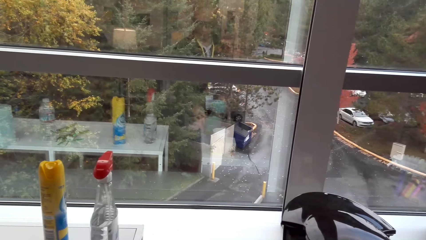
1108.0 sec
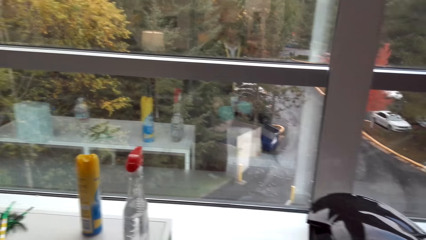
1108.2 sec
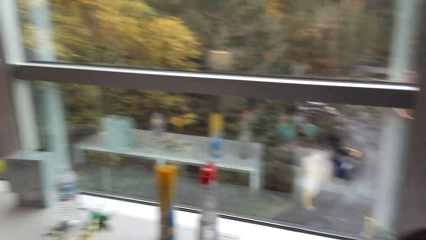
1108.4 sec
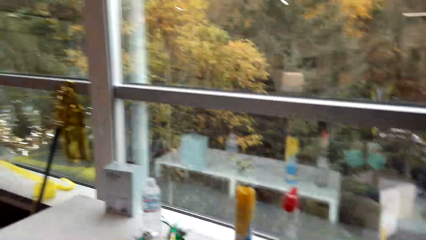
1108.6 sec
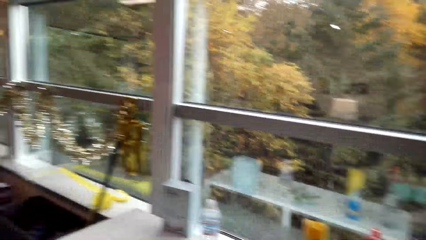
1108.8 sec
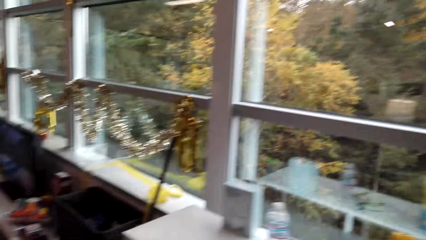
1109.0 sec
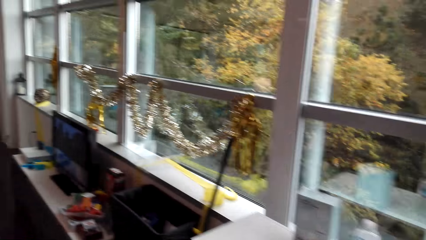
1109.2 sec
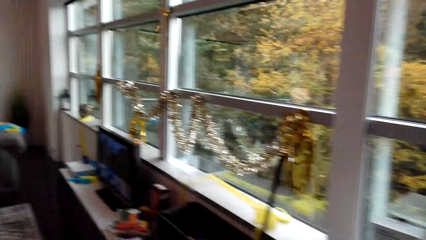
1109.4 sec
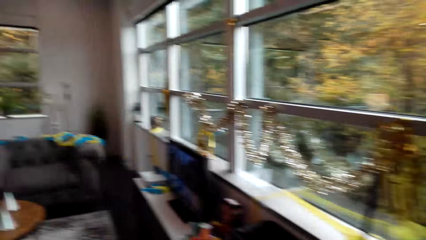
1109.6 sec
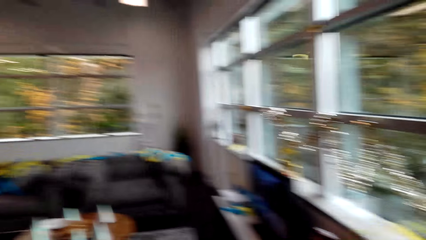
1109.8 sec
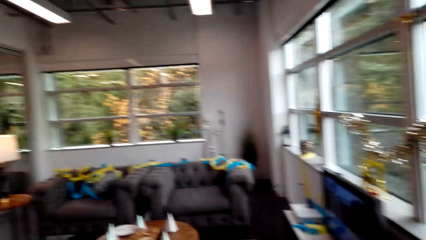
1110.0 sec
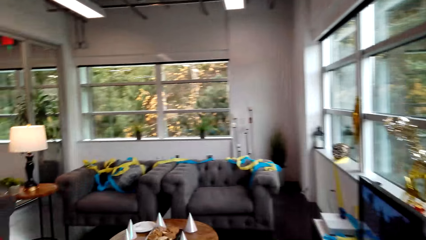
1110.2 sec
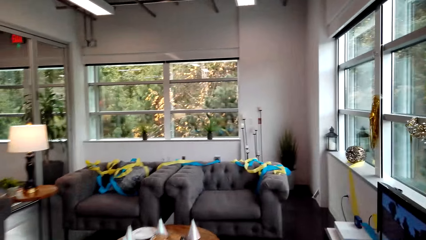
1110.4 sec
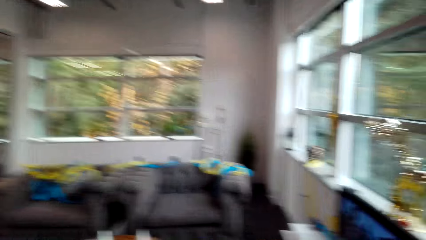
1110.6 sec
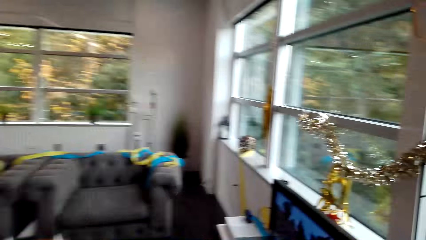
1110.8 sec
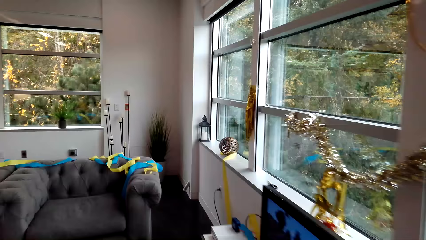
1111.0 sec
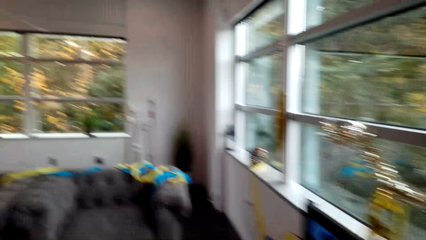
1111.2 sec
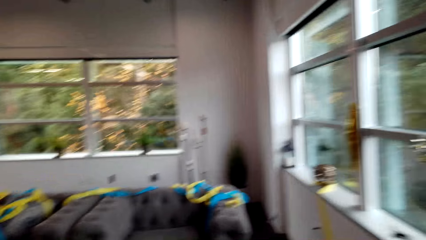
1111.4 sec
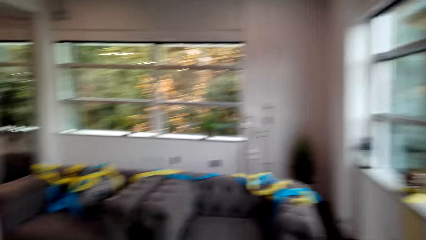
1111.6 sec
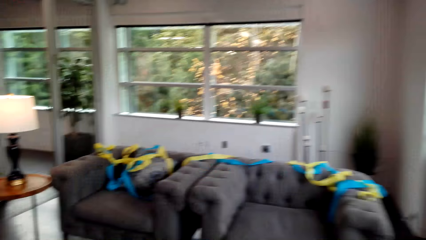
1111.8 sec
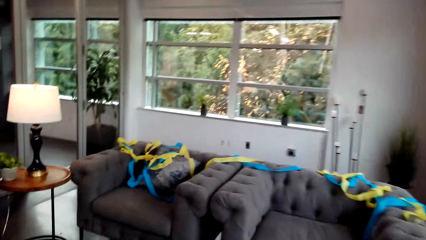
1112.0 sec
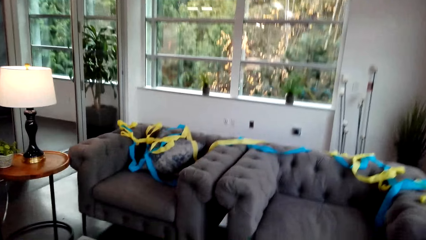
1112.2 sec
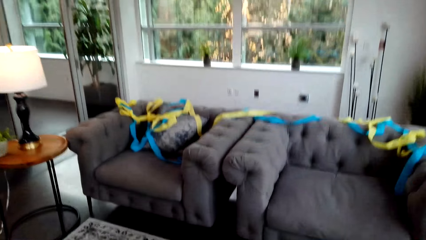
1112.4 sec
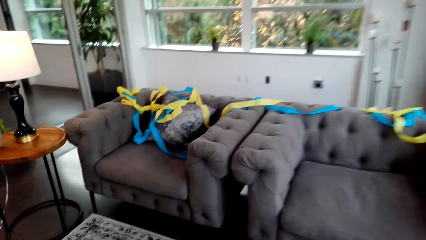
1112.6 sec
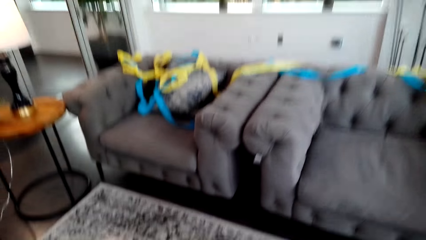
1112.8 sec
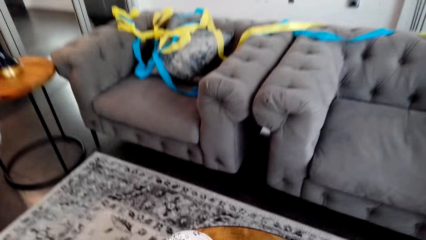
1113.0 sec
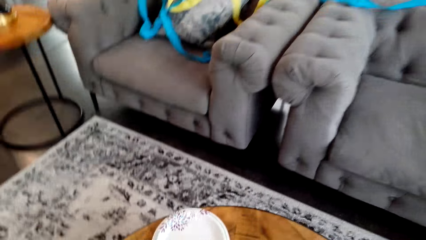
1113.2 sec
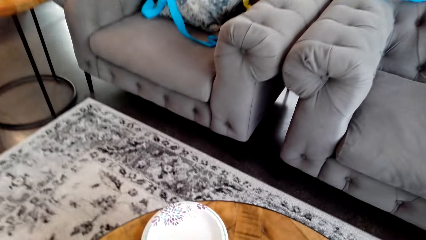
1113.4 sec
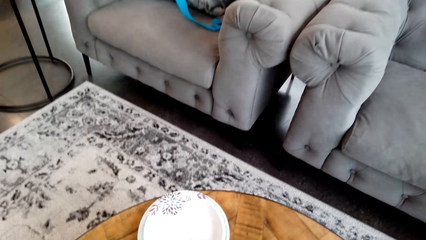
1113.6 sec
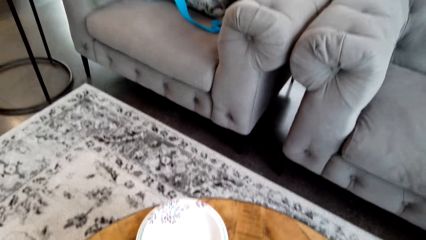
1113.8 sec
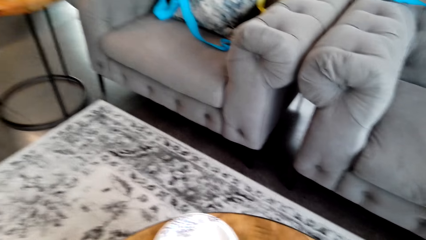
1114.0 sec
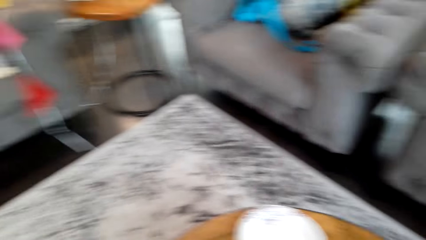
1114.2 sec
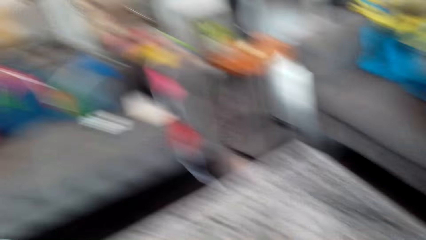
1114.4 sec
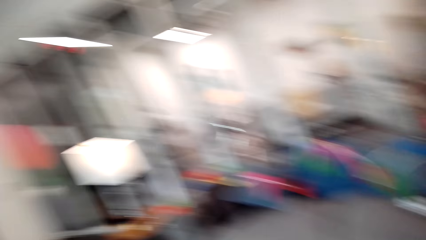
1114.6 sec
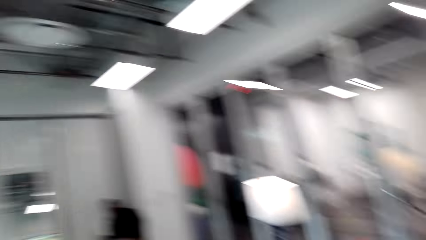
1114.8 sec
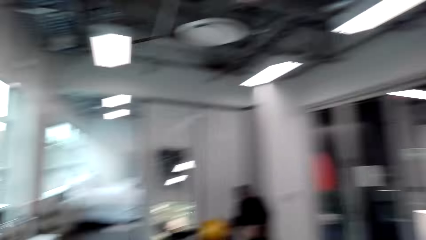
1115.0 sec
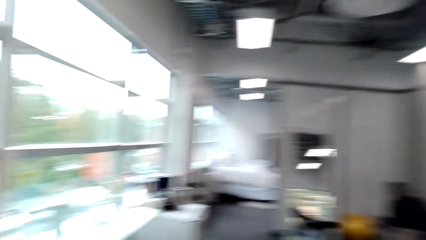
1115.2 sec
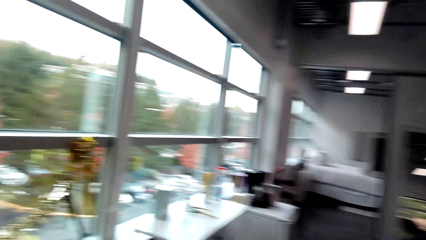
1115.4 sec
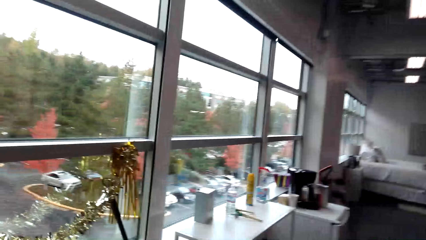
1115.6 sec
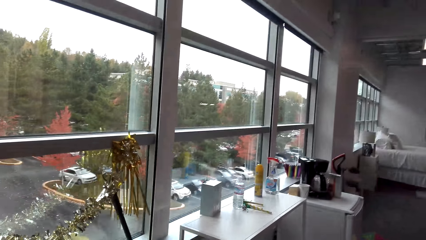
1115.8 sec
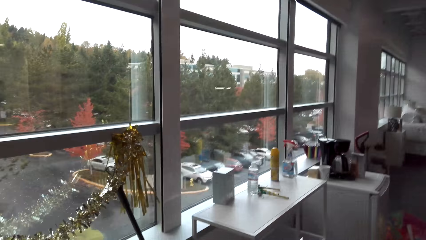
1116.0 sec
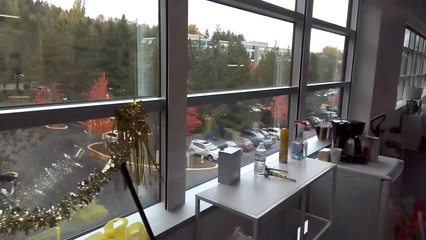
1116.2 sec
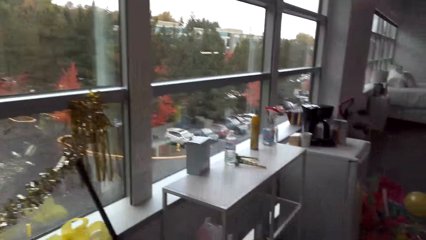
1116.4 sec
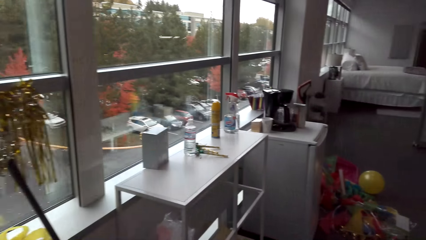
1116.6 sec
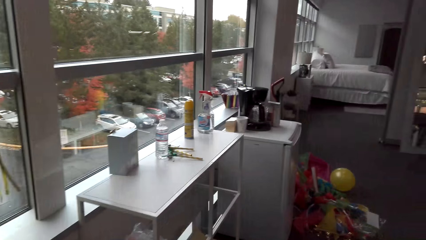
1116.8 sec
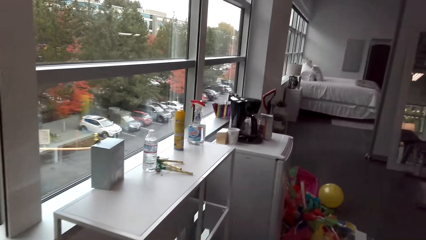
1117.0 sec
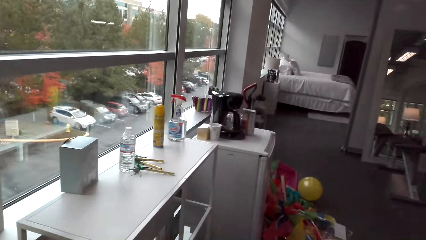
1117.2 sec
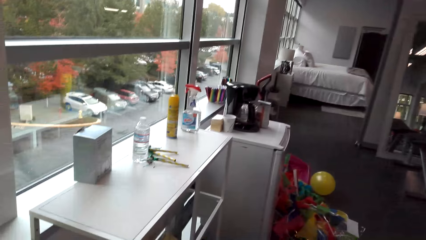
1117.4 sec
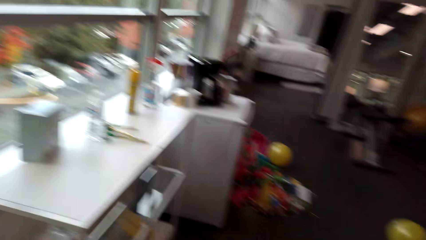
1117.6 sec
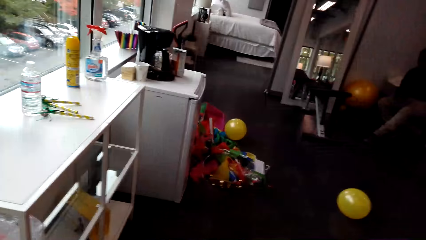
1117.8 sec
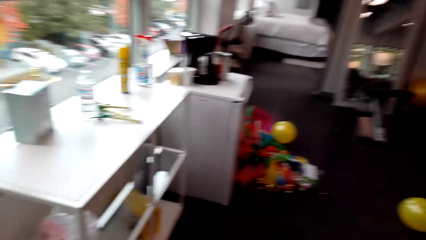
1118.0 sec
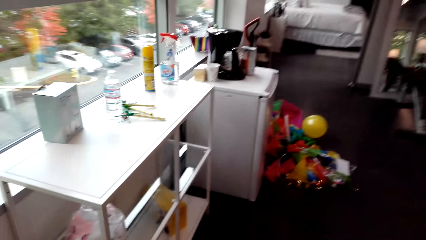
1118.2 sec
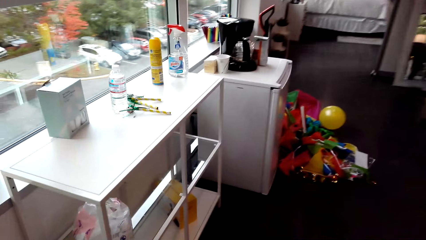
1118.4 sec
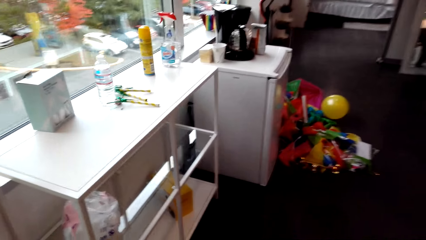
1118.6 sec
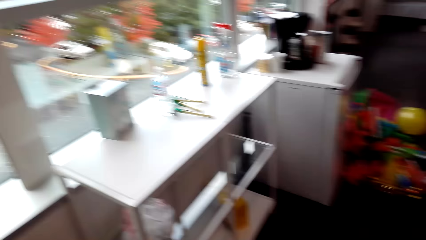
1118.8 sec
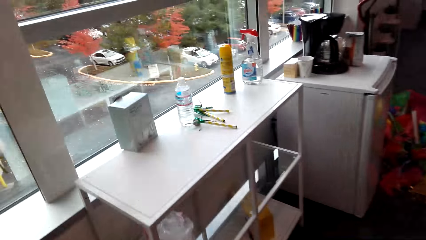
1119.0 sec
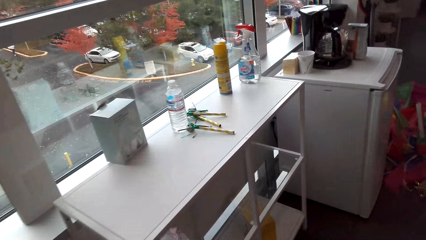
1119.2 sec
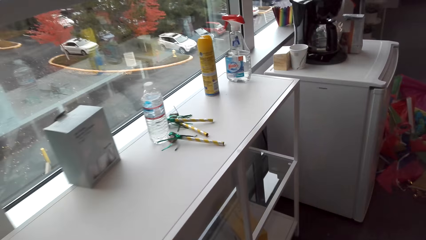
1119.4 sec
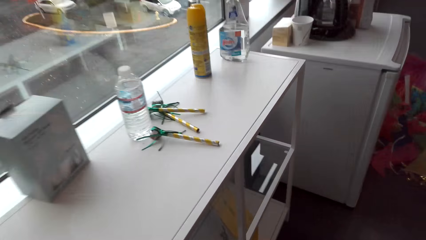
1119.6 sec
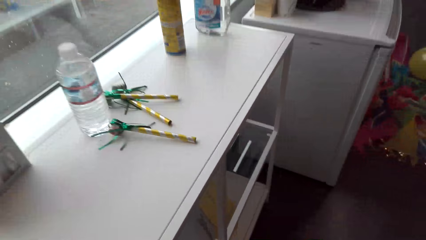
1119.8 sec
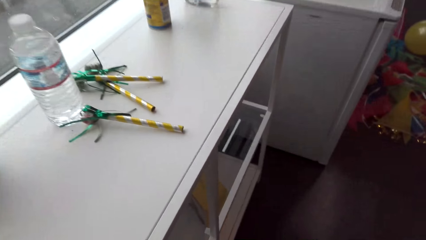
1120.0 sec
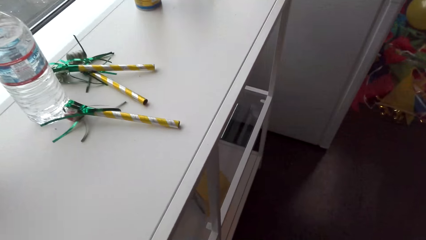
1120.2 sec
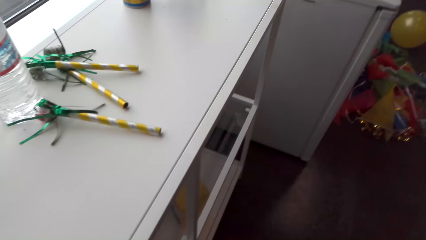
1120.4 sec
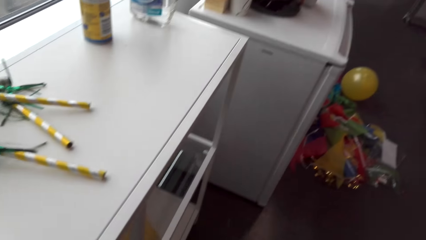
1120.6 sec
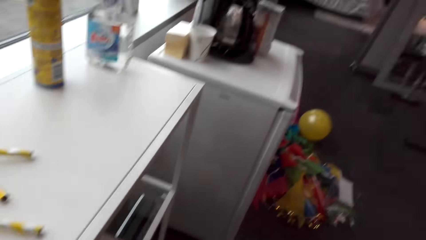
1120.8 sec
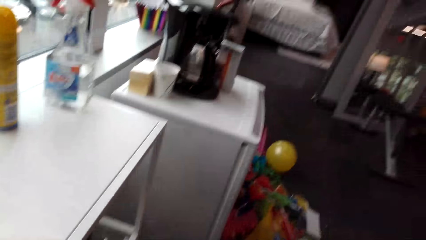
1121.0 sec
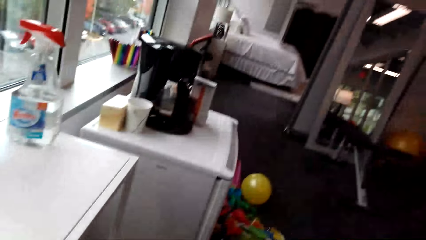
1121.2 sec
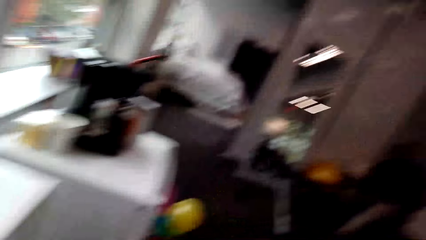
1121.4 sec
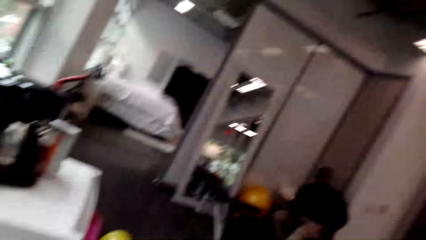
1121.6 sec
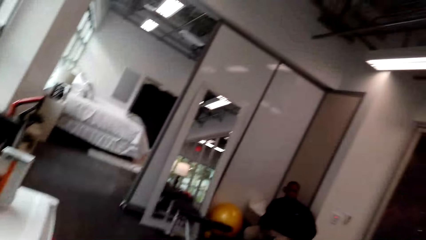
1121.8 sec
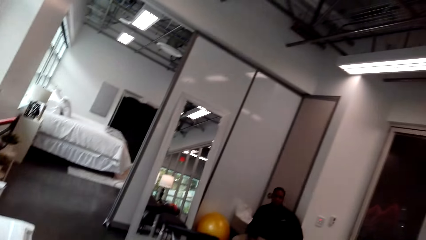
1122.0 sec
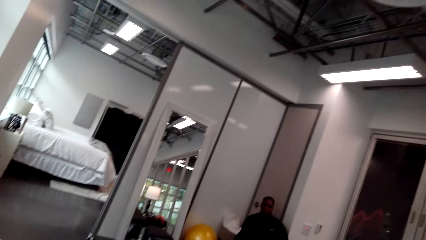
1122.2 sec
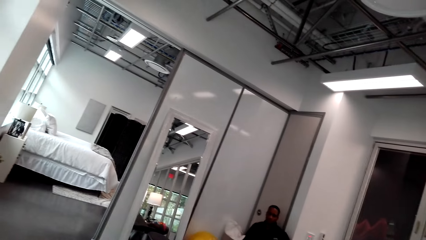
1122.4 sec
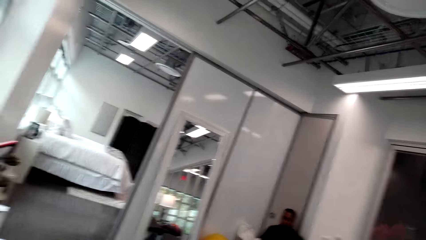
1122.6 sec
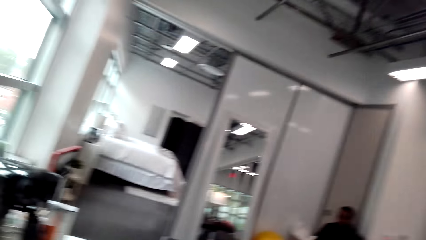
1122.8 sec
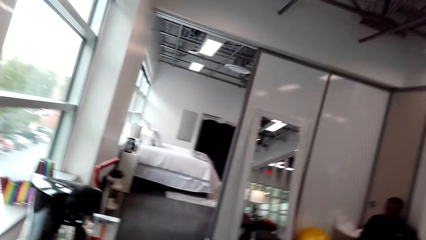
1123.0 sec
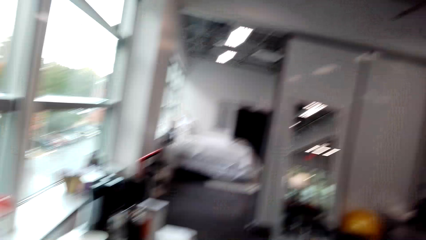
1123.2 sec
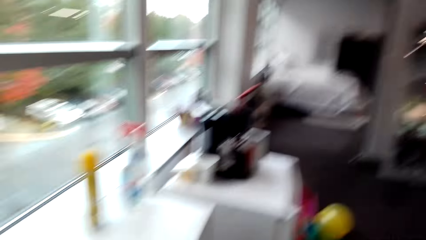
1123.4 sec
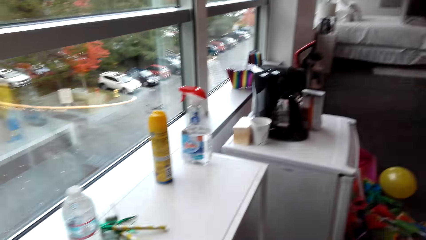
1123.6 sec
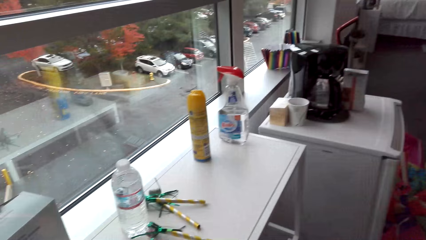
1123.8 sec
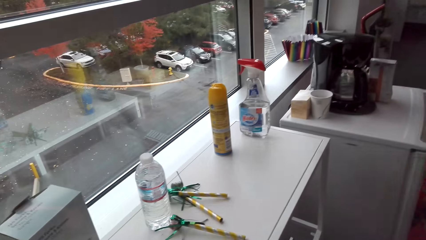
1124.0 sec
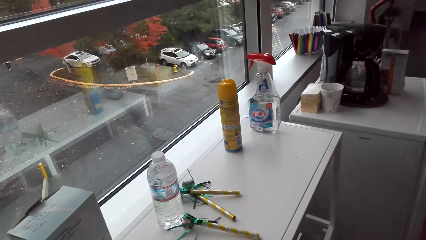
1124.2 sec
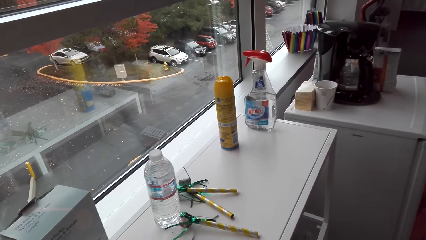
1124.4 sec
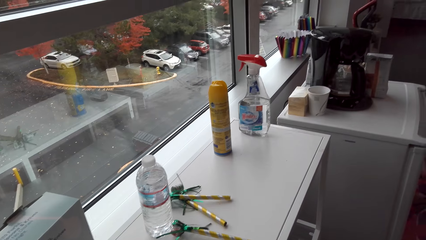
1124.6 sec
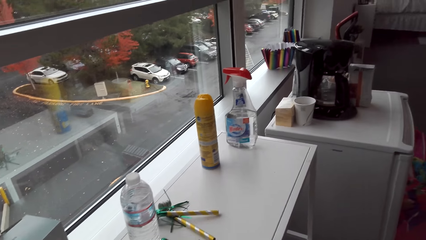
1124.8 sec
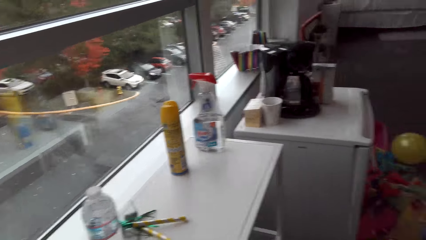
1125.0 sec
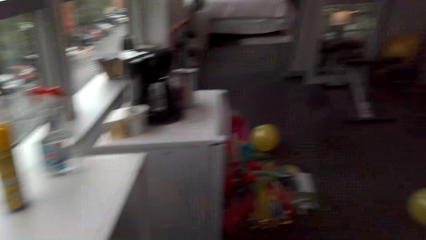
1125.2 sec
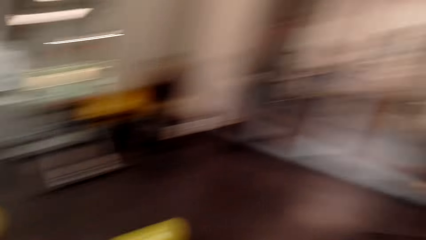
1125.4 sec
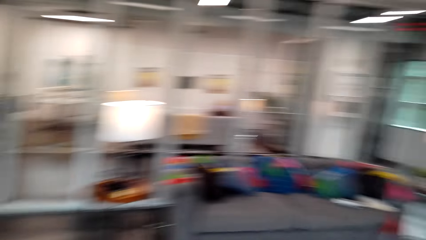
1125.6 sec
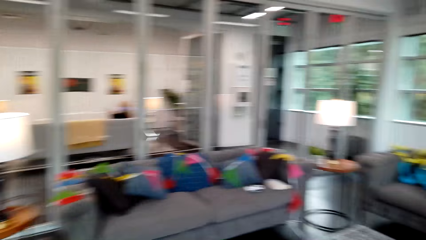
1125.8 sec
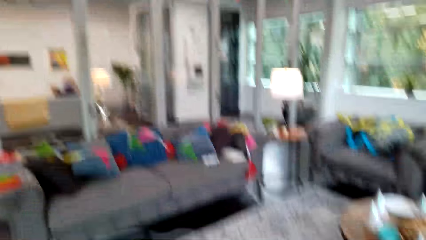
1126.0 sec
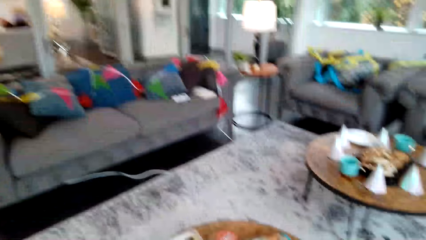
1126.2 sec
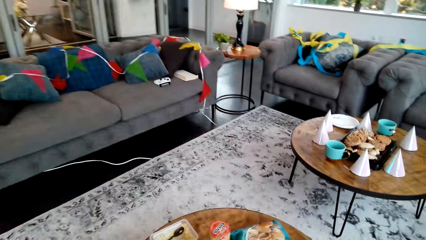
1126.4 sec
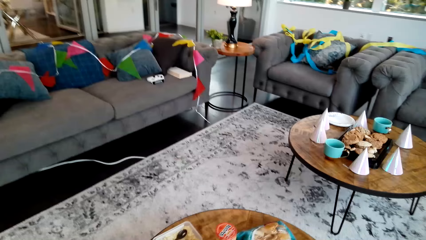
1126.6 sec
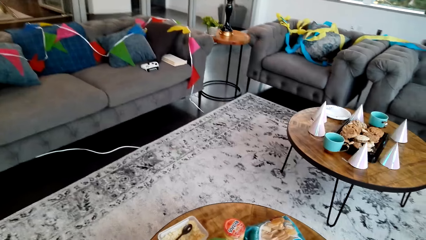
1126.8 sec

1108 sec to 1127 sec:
The camera wearer looks around and walks around.
